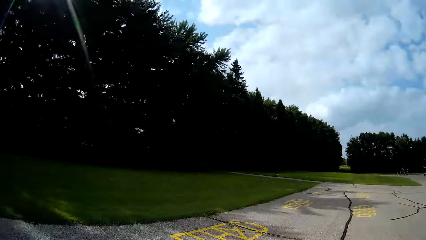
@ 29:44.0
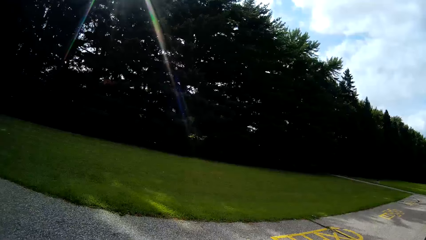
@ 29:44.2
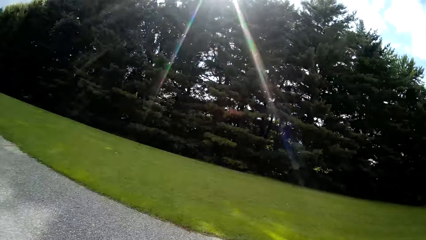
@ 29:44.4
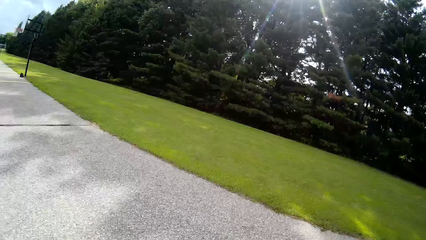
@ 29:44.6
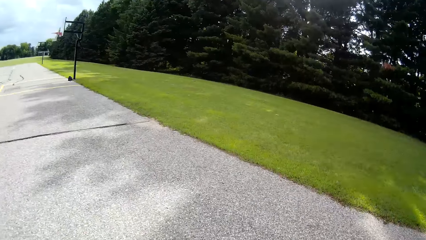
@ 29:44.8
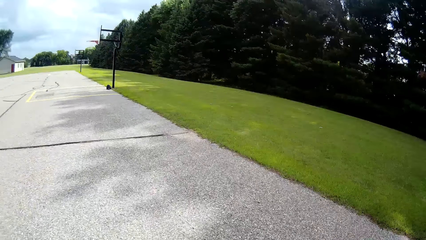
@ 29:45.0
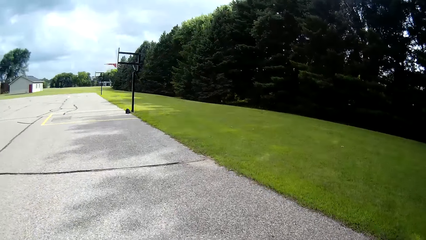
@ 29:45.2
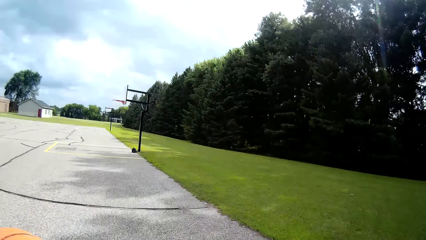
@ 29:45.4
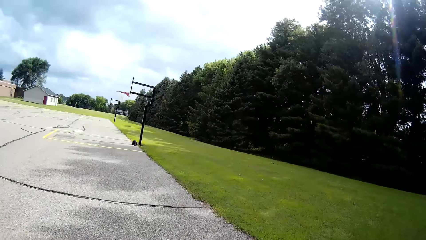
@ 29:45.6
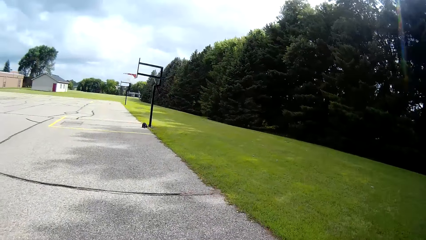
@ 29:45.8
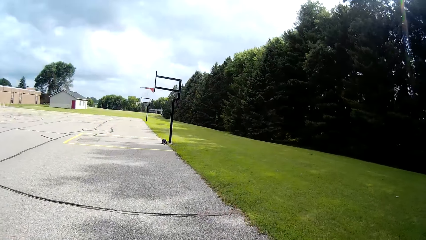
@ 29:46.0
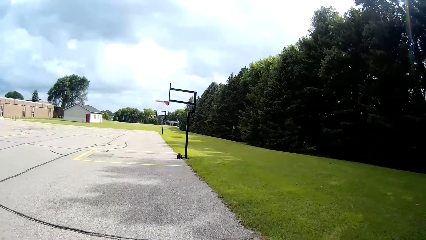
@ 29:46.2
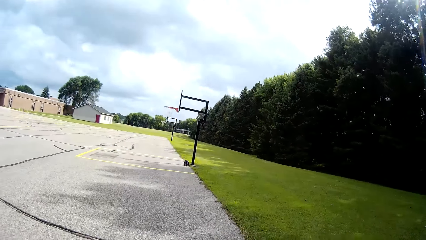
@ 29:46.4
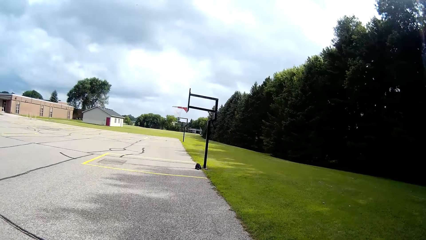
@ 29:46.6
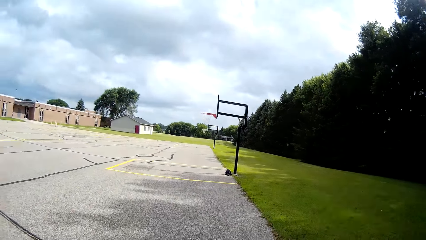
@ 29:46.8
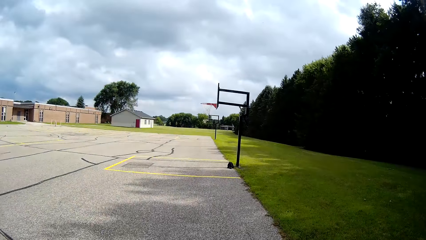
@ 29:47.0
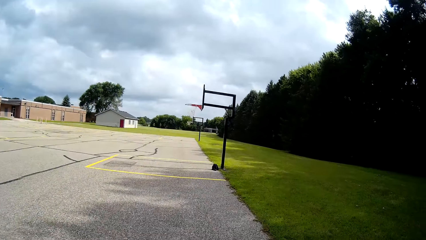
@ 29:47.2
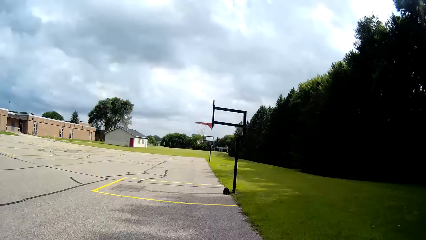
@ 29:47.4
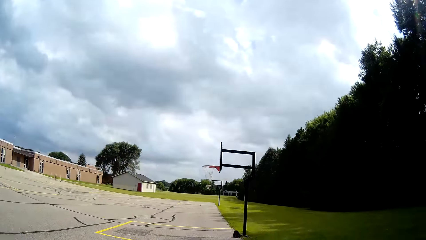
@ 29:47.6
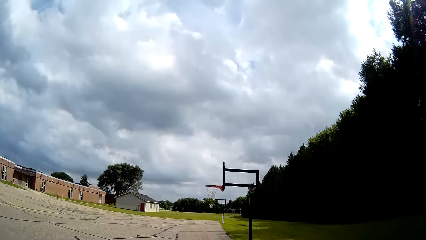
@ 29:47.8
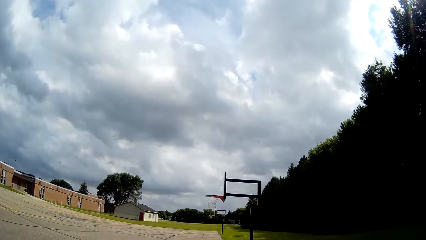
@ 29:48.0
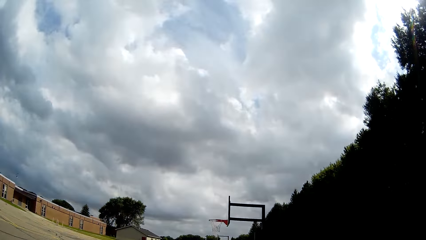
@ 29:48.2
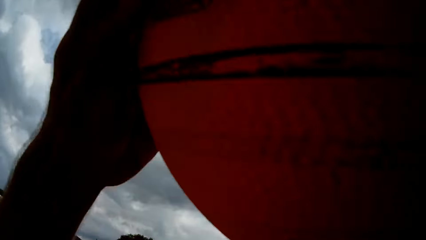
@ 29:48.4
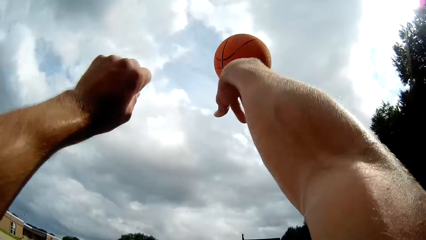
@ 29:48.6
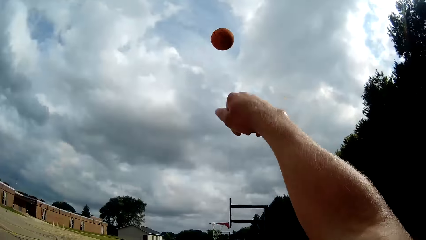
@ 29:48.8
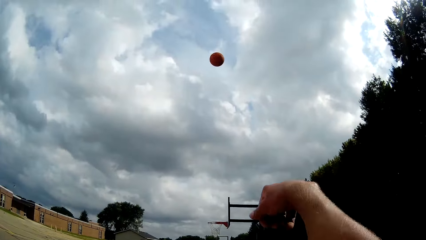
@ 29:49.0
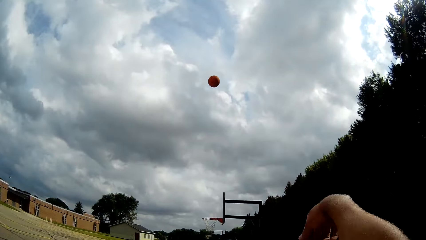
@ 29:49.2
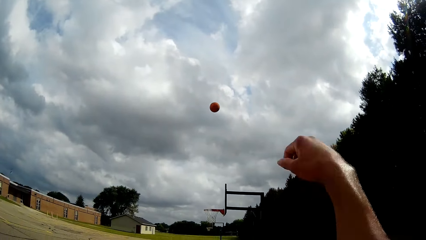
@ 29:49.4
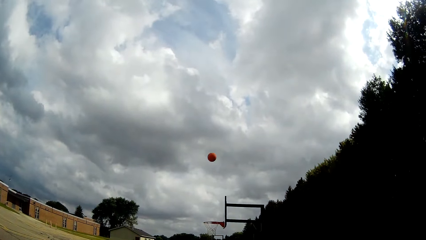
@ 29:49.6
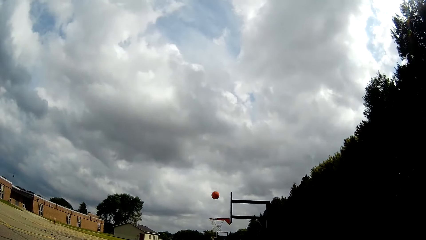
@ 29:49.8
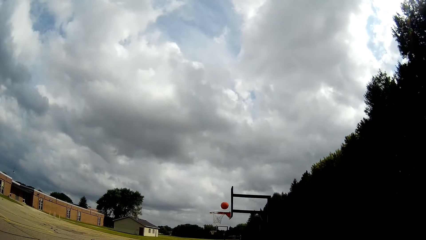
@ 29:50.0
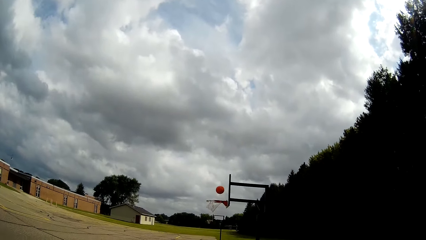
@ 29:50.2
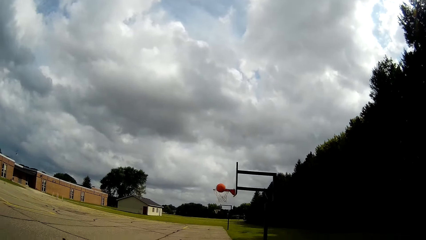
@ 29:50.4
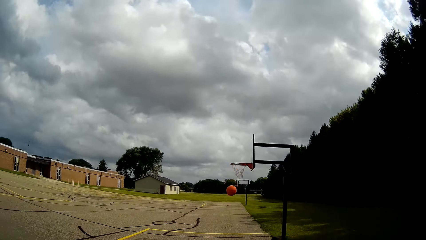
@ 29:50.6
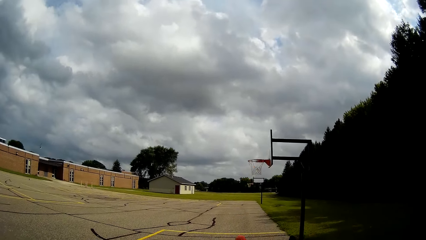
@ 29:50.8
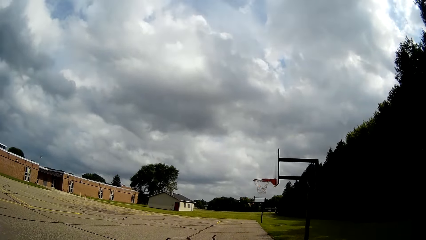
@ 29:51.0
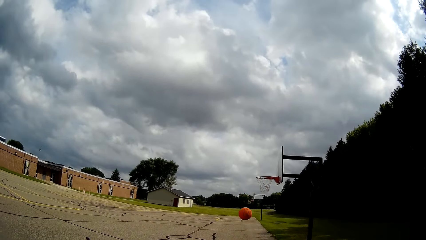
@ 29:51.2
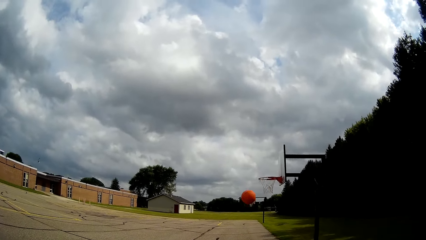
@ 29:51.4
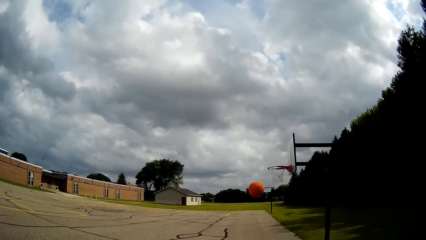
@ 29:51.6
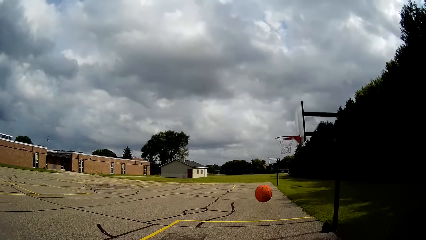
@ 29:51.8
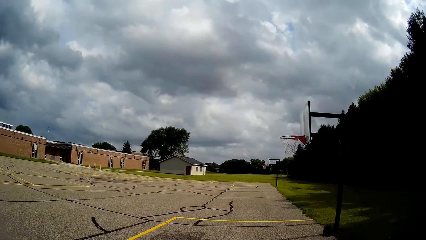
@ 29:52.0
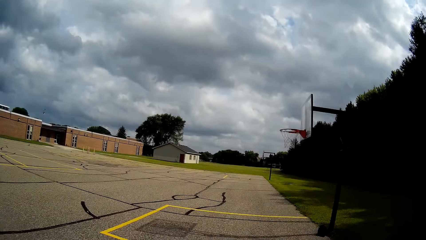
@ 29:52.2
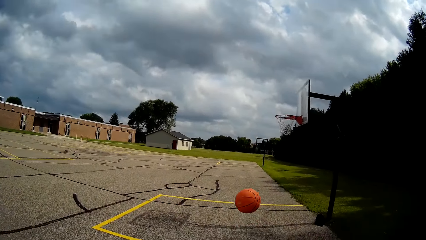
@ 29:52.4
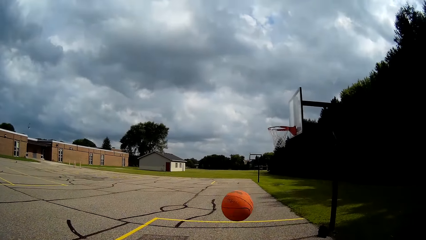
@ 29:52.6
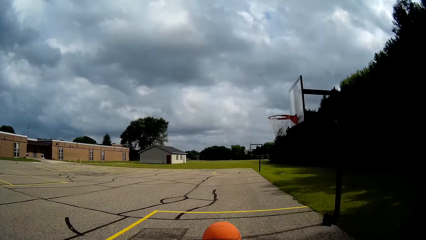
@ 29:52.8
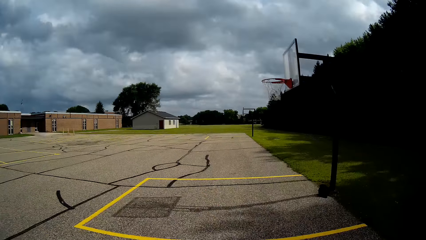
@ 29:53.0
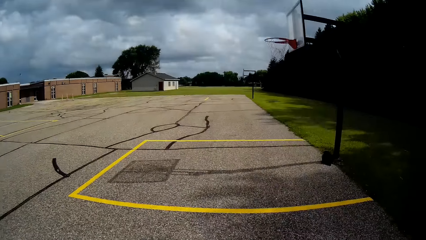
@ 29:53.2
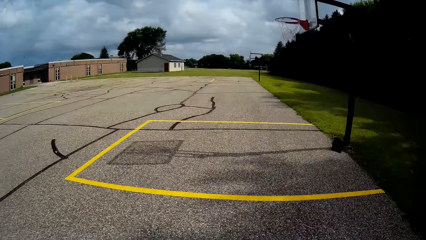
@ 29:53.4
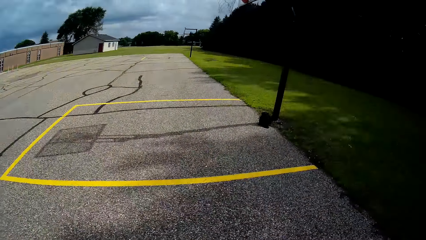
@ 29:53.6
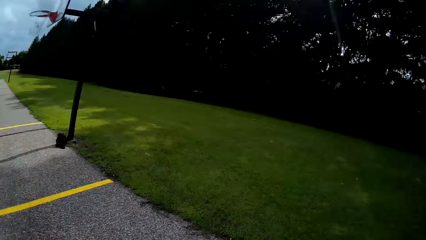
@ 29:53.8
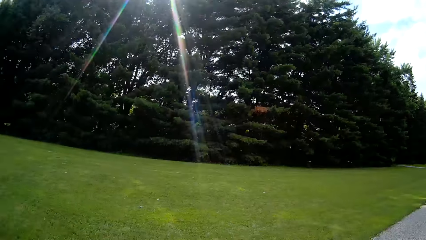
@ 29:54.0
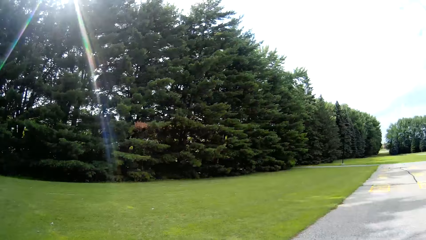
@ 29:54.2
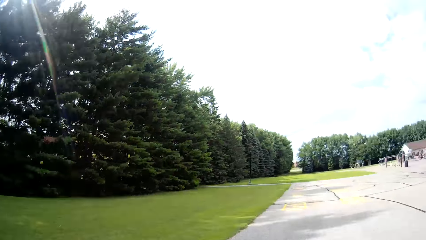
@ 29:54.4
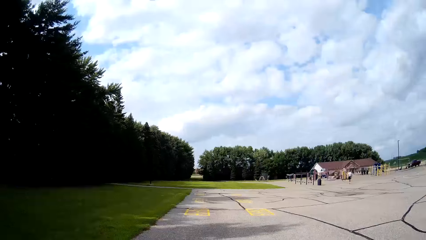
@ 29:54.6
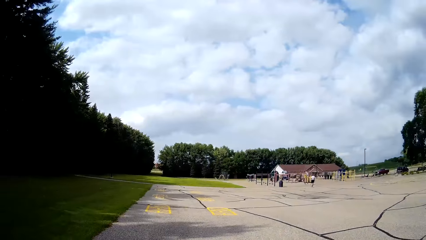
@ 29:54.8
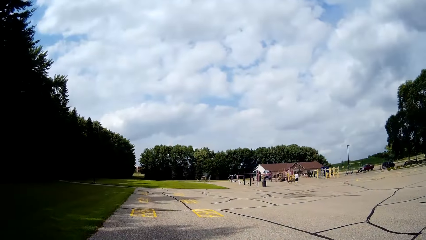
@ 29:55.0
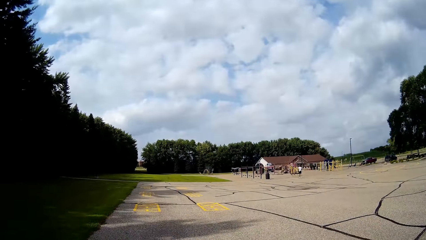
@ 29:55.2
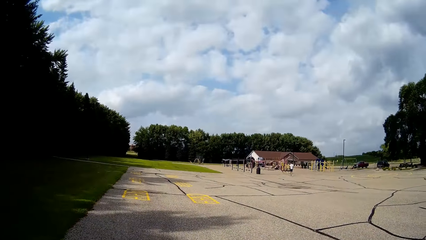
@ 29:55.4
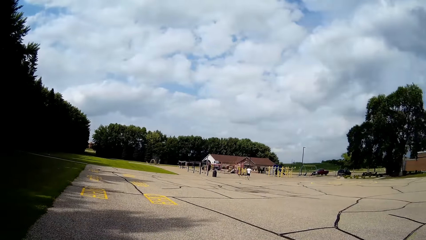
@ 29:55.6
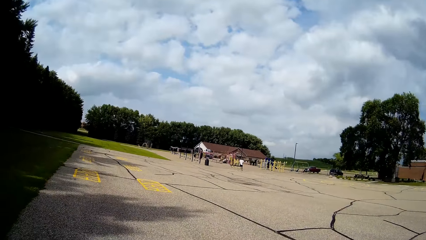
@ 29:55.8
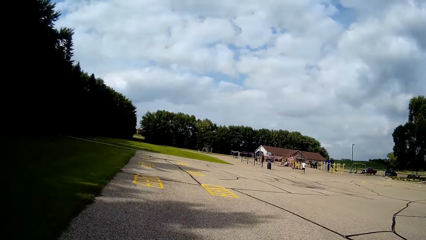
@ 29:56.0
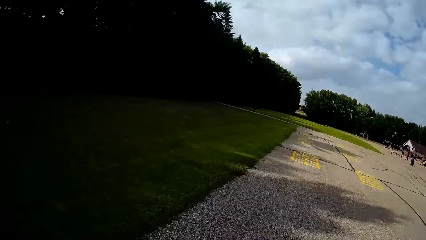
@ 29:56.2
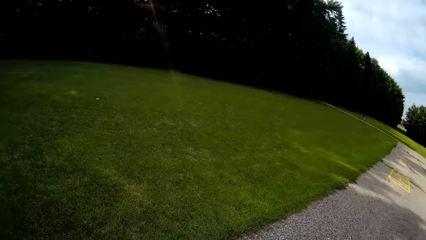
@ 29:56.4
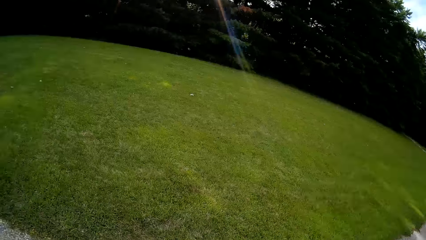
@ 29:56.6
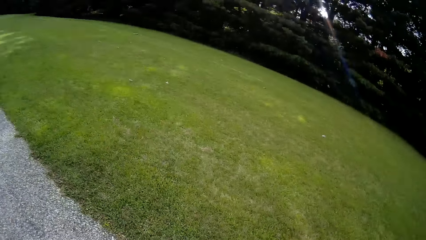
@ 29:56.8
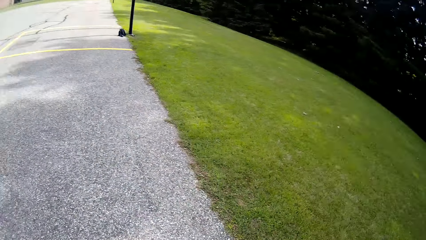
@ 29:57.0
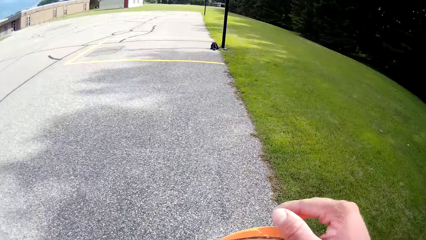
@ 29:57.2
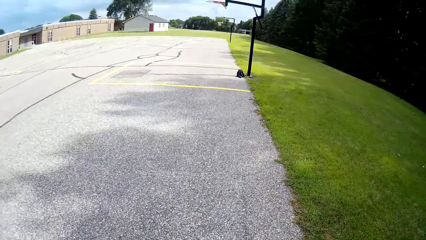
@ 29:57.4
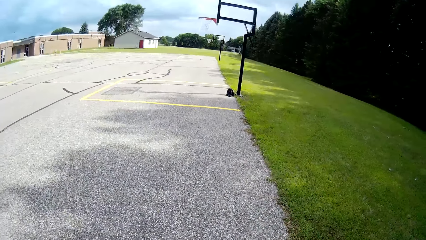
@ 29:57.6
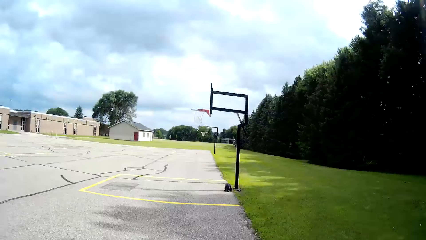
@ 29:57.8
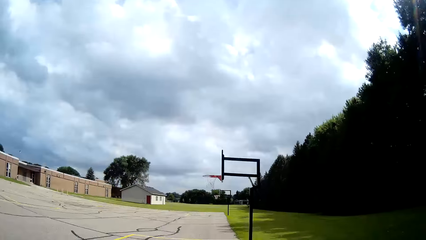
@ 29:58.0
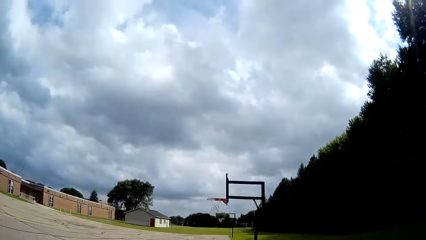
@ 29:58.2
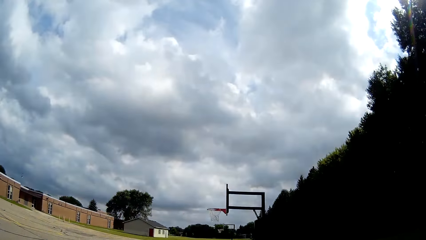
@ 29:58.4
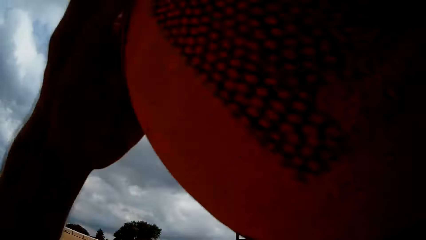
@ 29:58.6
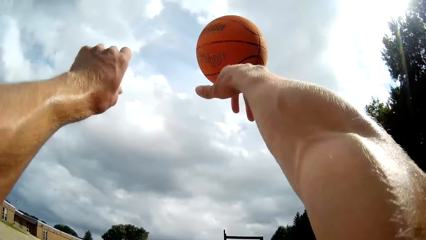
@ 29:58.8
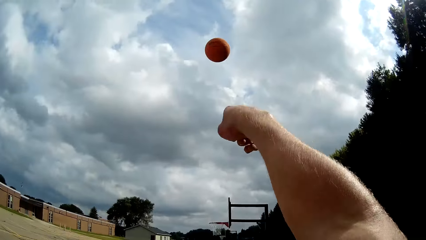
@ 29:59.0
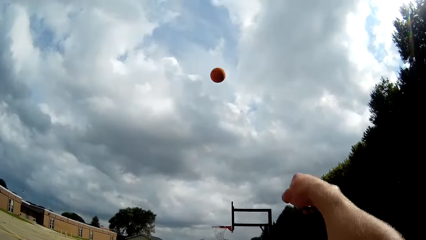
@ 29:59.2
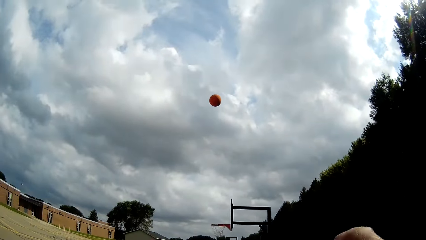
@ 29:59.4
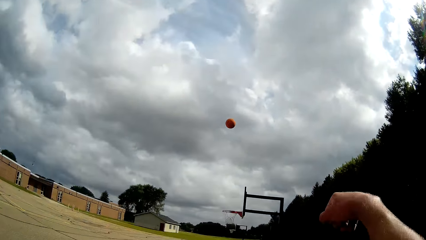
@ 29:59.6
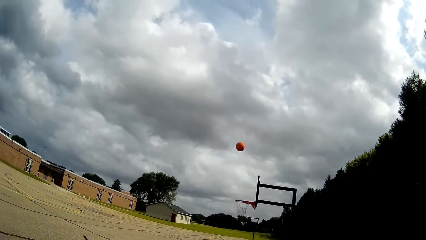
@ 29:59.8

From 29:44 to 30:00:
The camera wearer takes the ball. He bounces the ball on the ground. He throws the basketball with his two hands towards the basketball net. He picks up the basketball from the ground with his two hands. He looks around. He bounces the ball on the ground. He throws the basketball with his two hands towards the basketball net.
